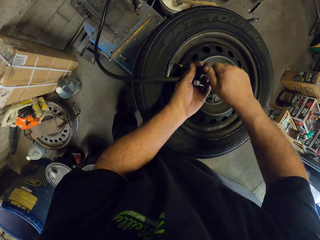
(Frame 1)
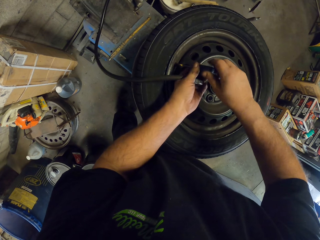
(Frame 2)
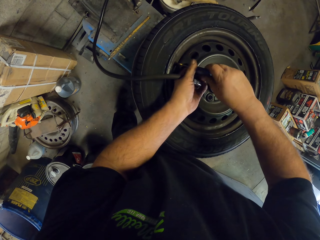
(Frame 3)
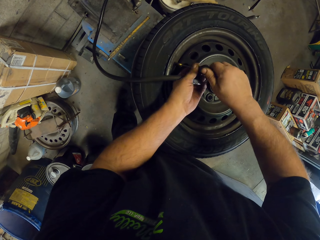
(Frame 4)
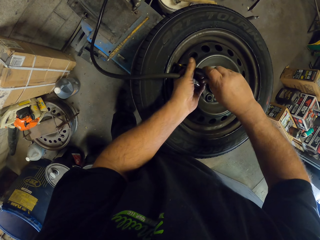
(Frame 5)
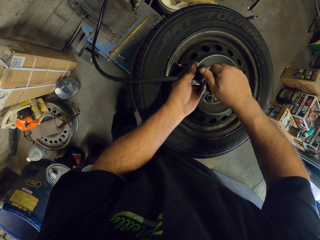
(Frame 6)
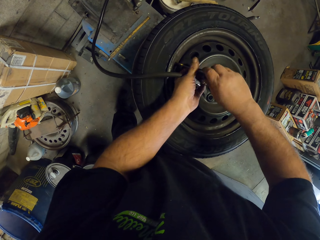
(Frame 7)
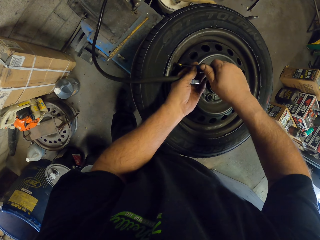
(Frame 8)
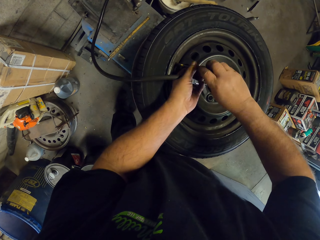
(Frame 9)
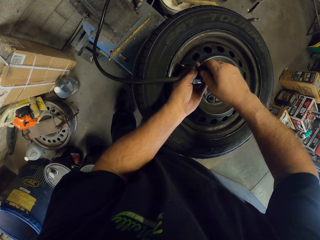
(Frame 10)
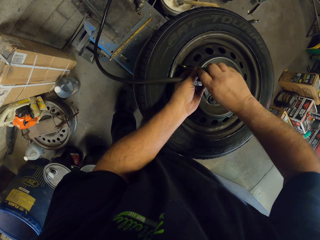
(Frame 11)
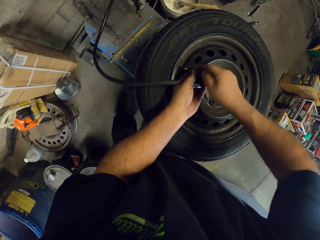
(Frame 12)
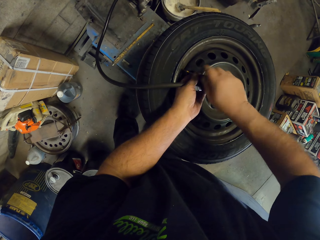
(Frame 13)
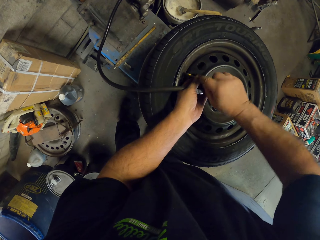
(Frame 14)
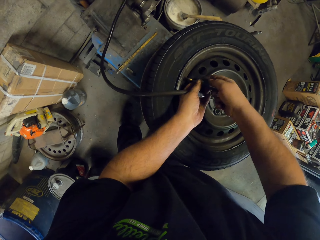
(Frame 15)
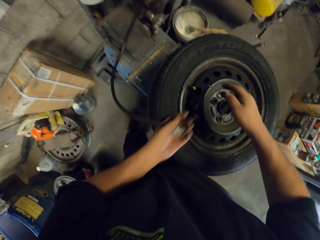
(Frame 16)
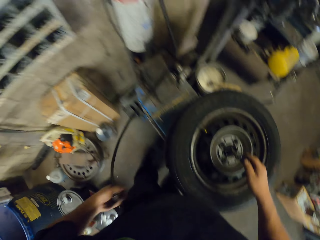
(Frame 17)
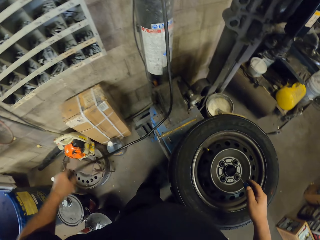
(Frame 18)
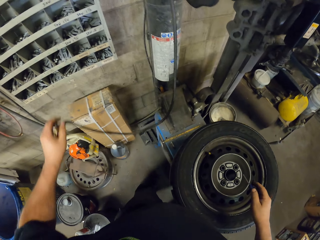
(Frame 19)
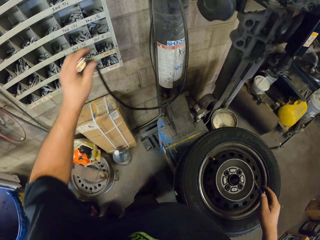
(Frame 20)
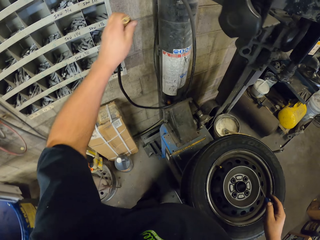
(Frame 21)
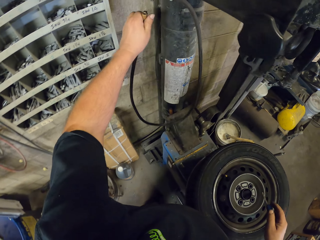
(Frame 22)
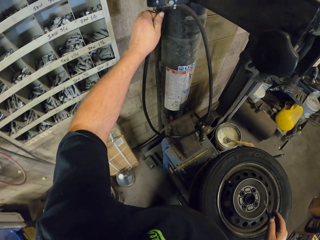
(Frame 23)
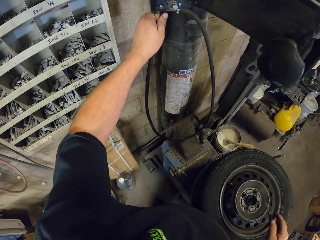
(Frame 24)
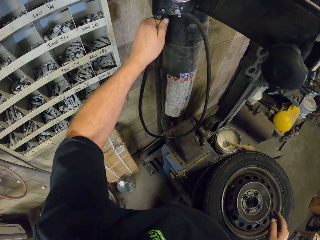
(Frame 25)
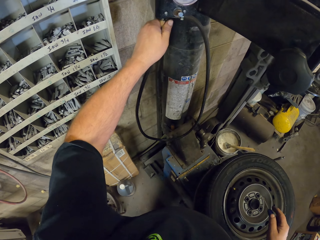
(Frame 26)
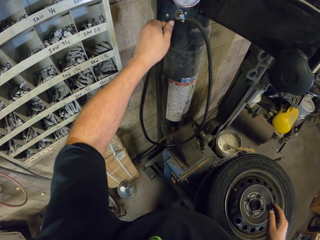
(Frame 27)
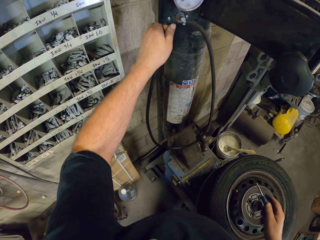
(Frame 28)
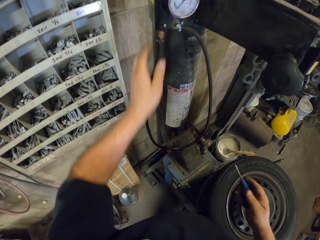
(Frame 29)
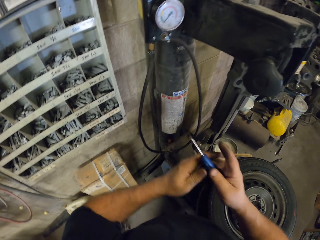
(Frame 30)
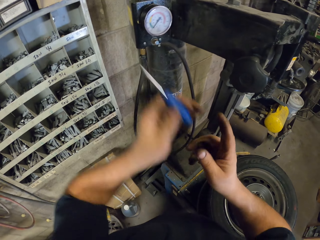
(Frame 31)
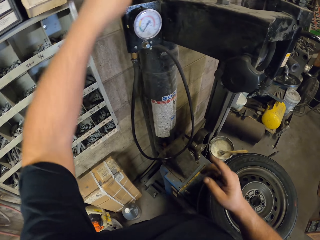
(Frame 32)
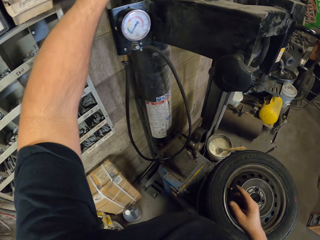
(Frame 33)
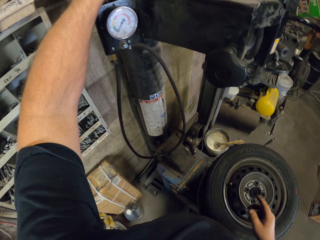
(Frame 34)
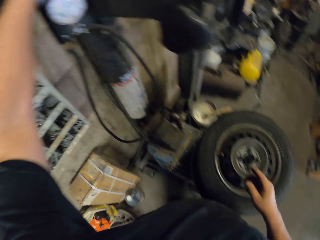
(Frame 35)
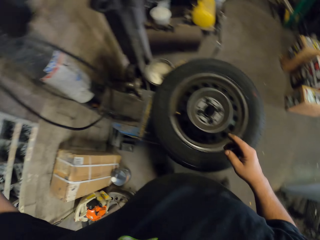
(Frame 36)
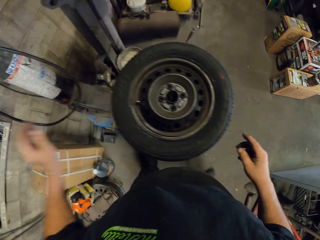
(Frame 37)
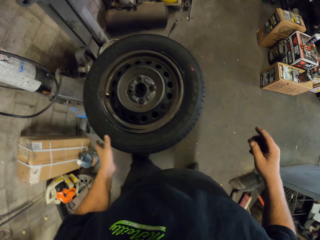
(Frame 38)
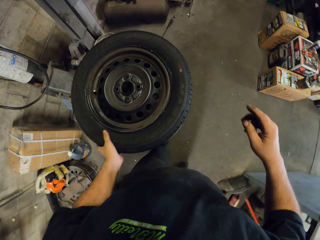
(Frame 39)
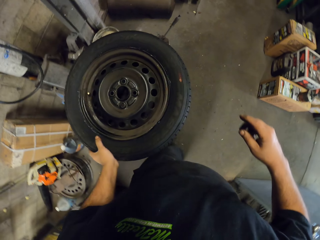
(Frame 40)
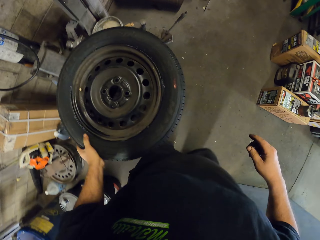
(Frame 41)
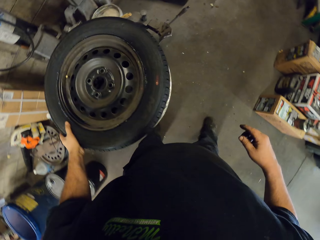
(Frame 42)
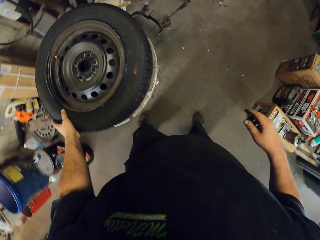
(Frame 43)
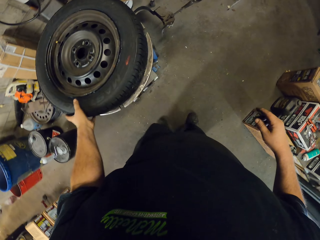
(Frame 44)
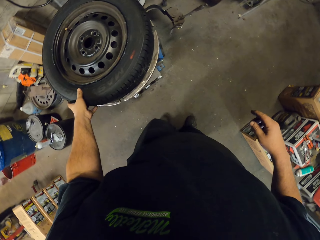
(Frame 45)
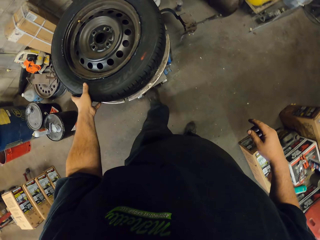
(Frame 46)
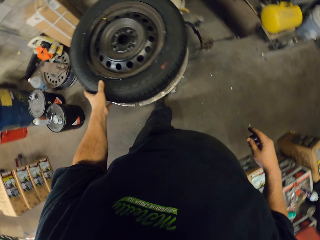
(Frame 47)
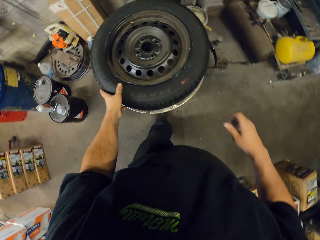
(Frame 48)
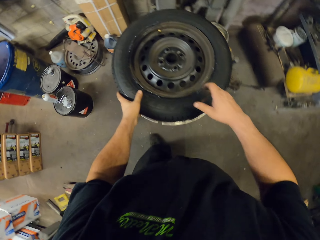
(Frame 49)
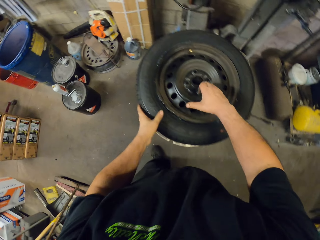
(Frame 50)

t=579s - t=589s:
The camera wearer closes the pipe with the bell stamp tool. They return the air hose pipe in the hunter tire machine. They connect the wheel hub air supply cable on the gas tank. They return the bell stamp tool in the hunter tire machine. They touch the tire.

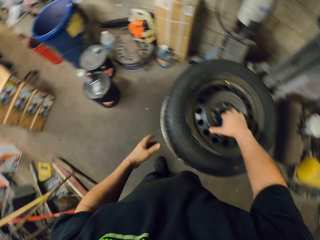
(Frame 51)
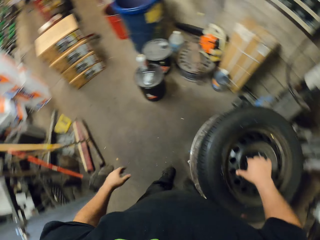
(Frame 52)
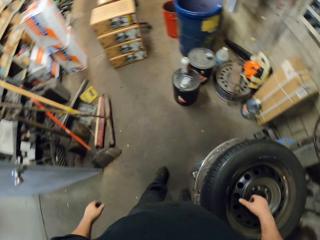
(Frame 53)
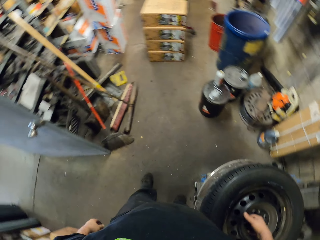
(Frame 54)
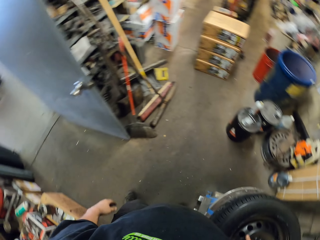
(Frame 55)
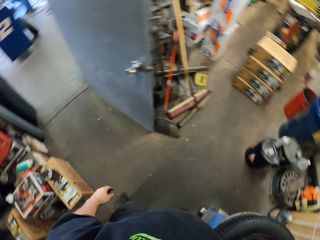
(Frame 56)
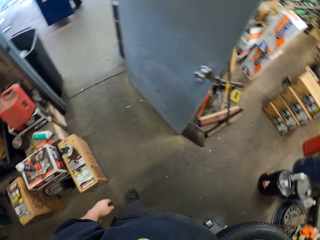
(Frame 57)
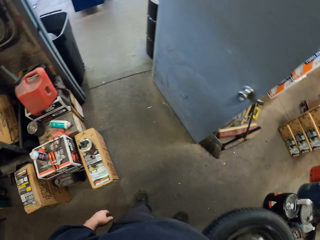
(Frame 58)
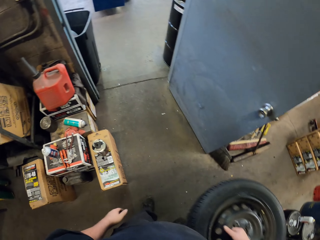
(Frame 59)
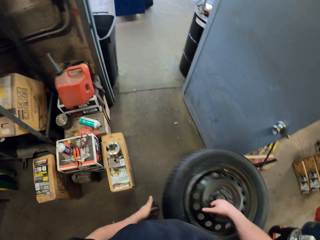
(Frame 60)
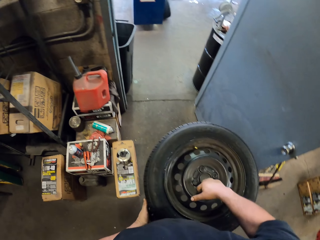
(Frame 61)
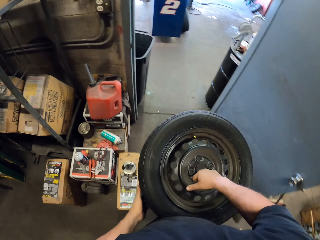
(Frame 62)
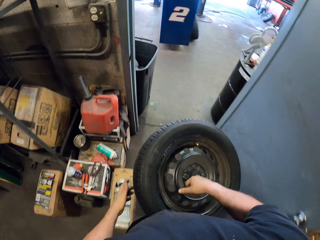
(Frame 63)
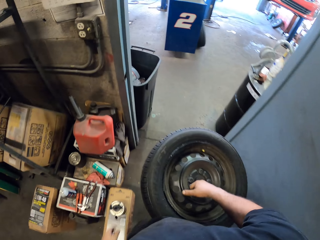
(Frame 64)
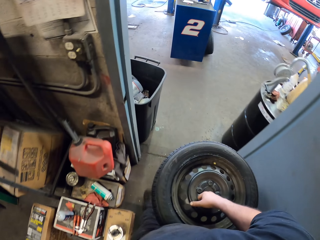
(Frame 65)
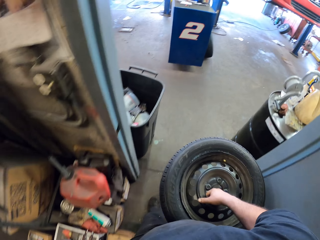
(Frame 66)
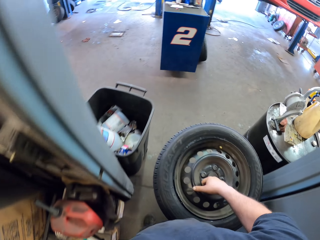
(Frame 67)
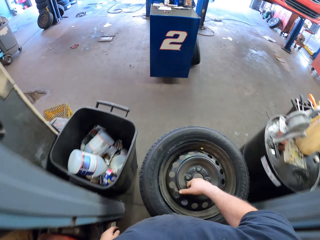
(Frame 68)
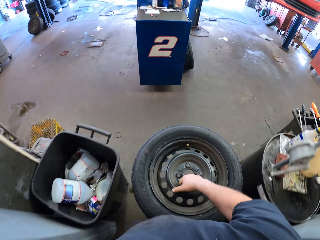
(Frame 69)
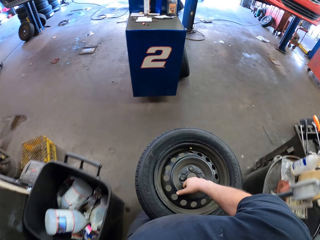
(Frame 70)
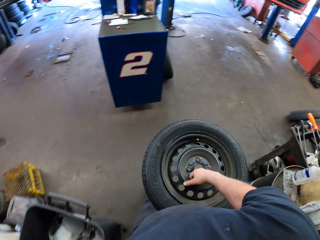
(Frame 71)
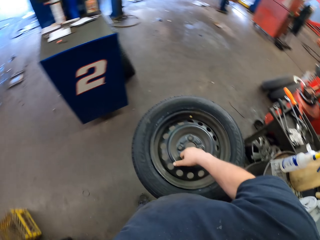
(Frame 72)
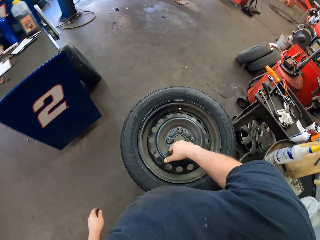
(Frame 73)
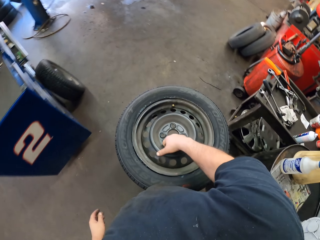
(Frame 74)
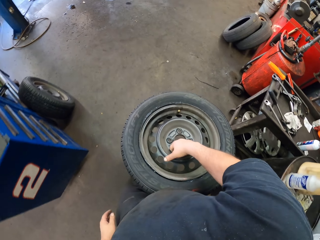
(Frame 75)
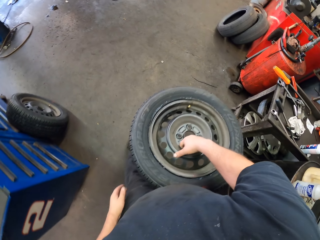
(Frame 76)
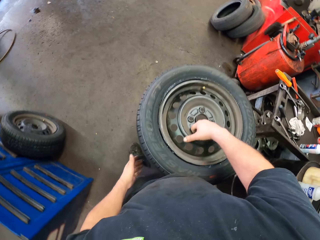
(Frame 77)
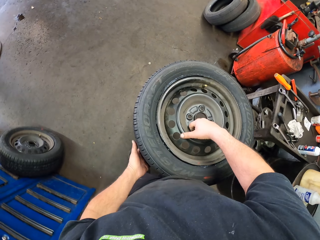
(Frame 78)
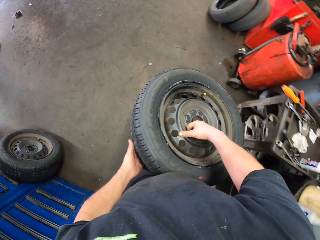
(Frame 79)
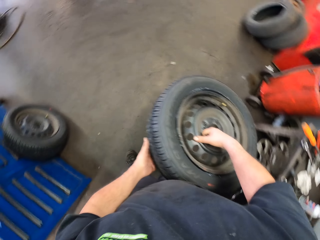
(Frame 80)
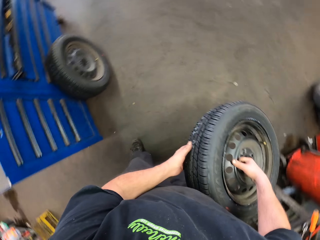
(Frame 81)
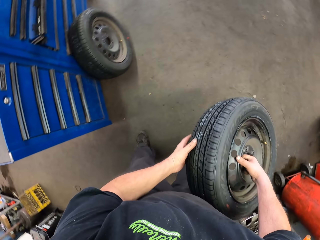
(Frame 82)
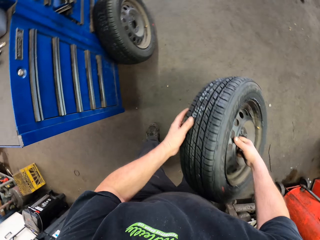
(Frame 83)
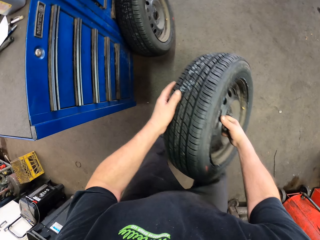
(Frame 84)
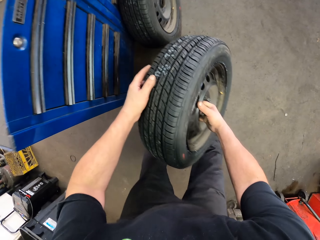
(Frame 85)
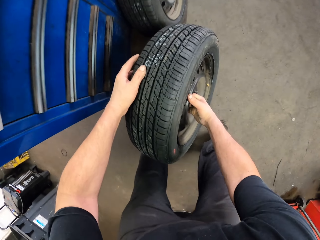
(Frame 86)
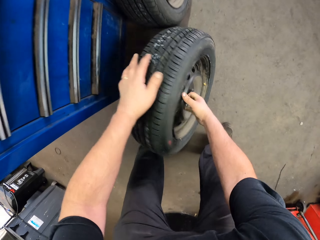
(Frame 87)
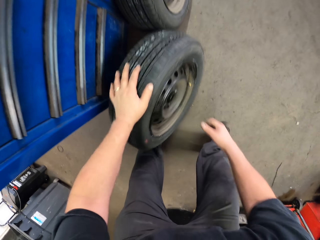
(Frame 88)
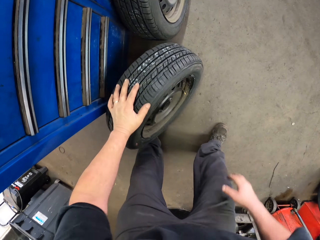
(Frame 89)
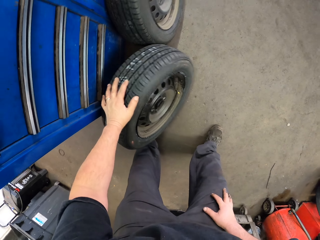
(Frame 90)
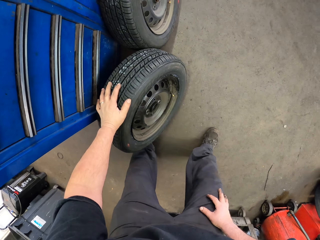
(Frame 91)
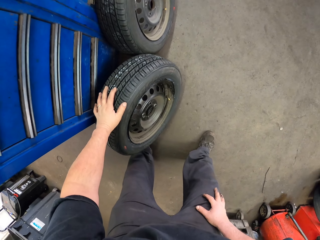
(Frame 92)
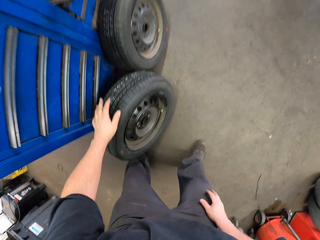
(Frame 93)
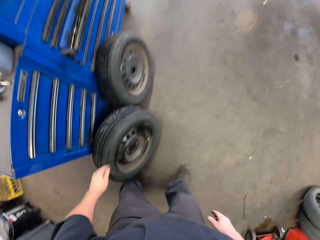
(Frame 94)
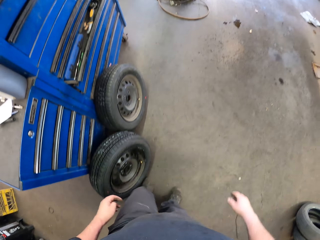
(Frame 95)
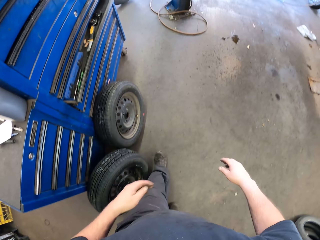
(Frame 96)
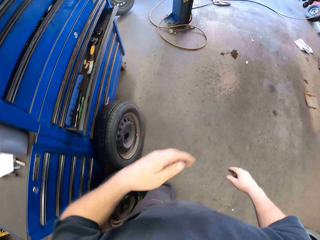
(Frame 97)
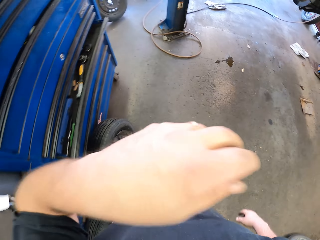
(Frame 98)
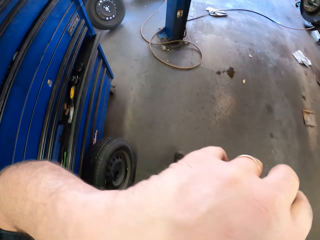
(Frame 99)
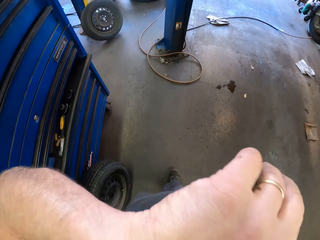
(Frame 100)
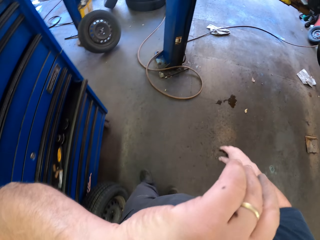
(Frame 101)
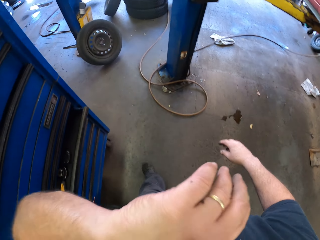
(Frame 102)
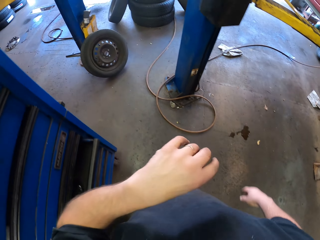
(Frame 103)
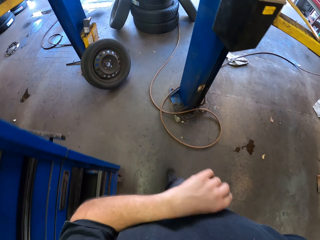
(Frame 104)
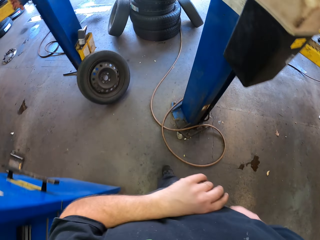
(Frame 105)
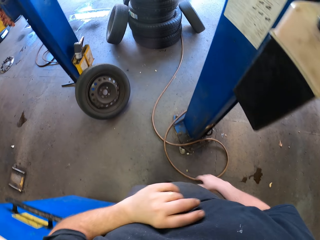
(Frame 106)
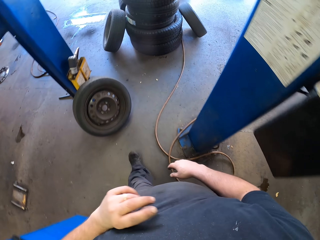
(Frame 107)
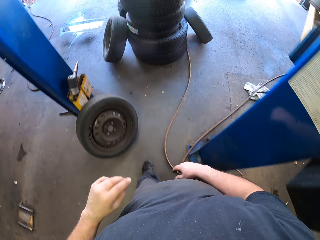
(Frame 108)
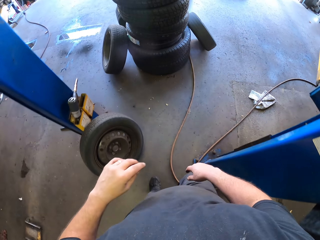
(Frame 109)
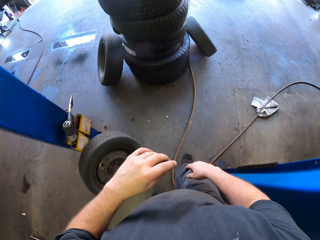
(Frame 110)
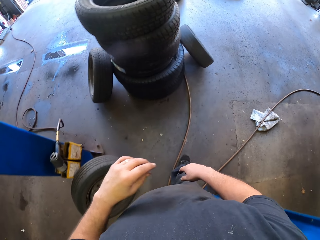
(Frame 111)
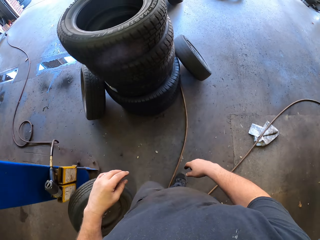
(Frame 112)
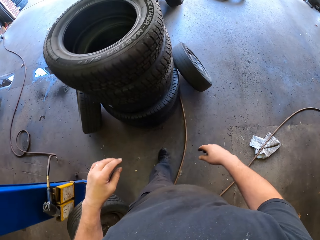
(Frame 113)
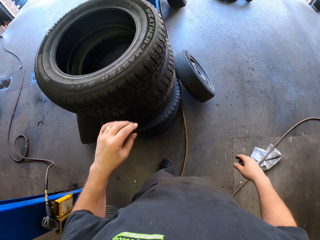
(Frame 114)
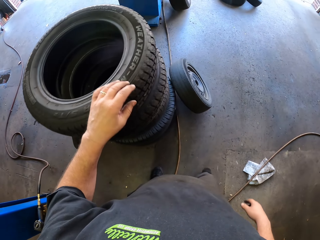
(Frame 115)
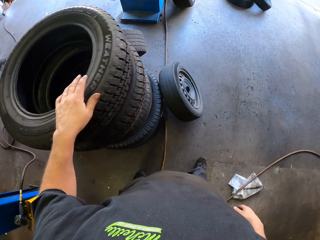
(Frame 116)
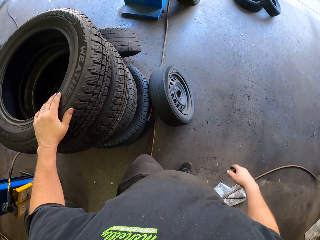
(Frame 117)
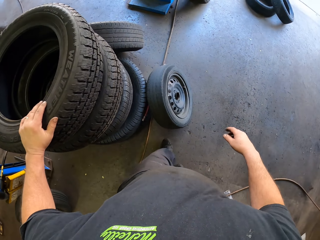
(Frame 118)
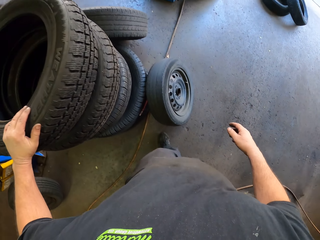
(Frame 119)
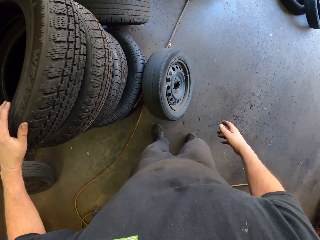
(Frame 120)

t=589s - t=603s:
The camera wearer picks up the tire. They carry the tire. They walk across the garage. They put the tire against the tool cabinet. They touch their face. They walk across the garage.
